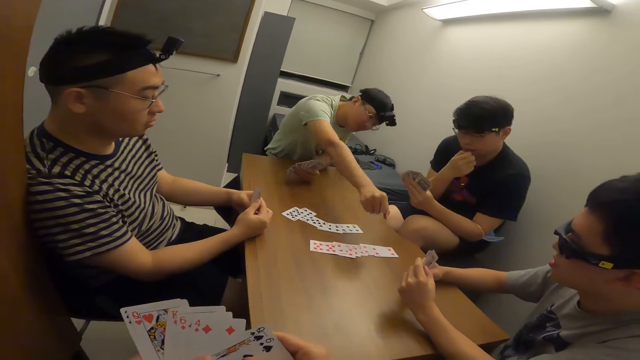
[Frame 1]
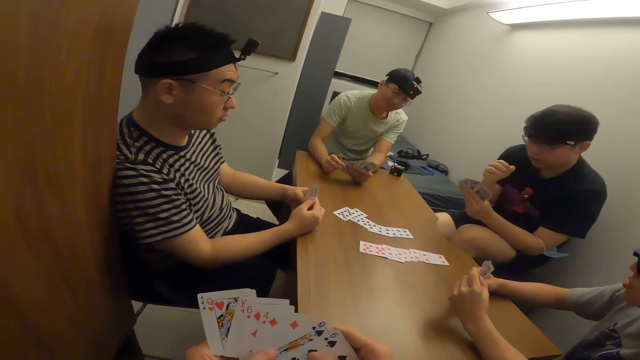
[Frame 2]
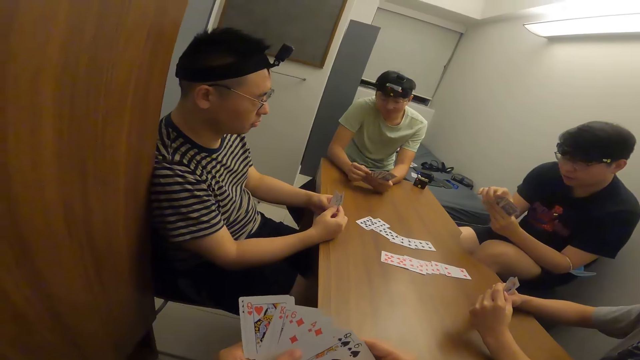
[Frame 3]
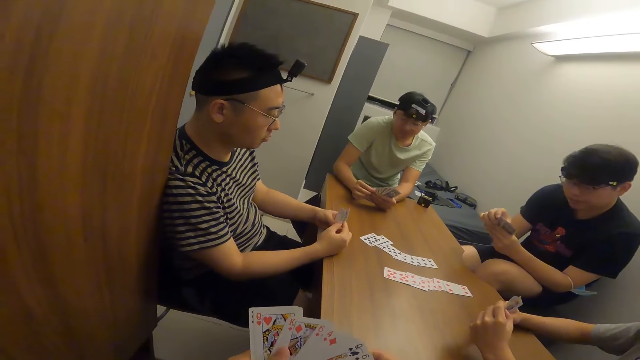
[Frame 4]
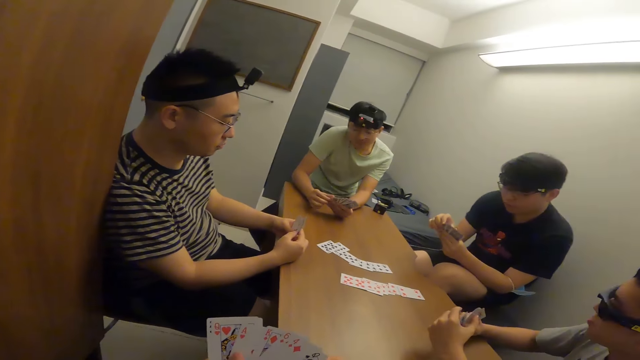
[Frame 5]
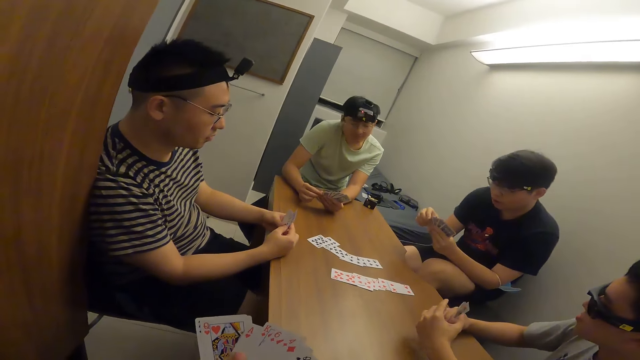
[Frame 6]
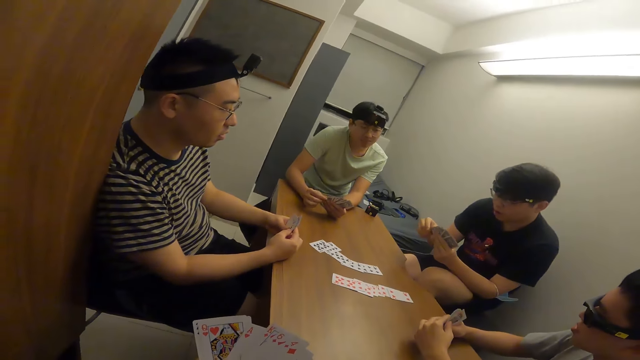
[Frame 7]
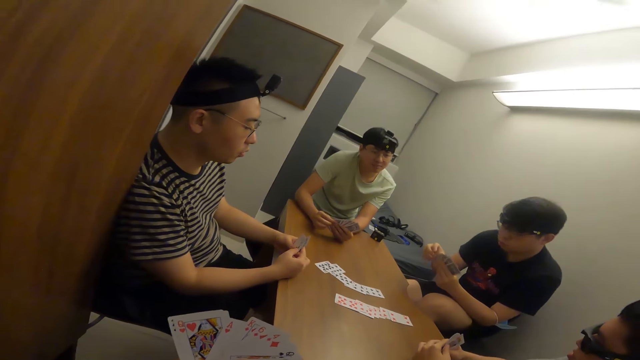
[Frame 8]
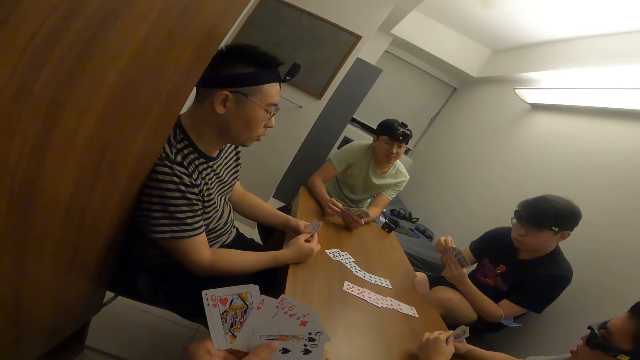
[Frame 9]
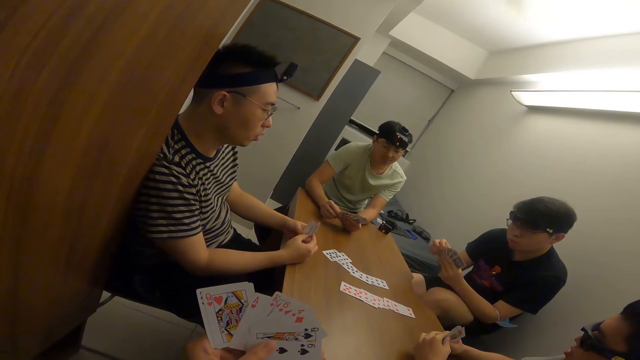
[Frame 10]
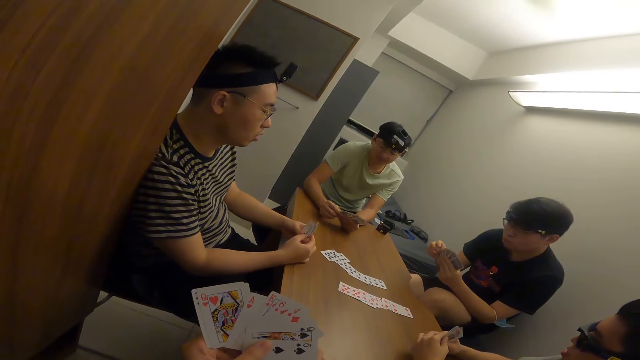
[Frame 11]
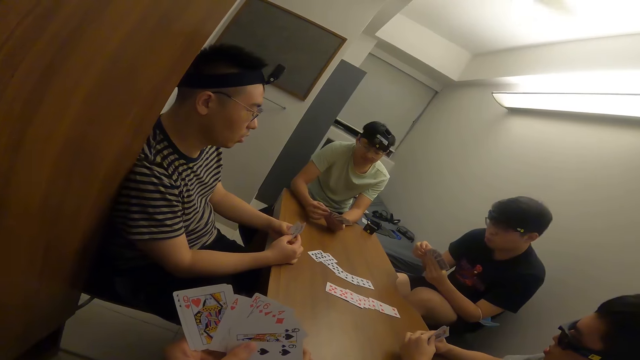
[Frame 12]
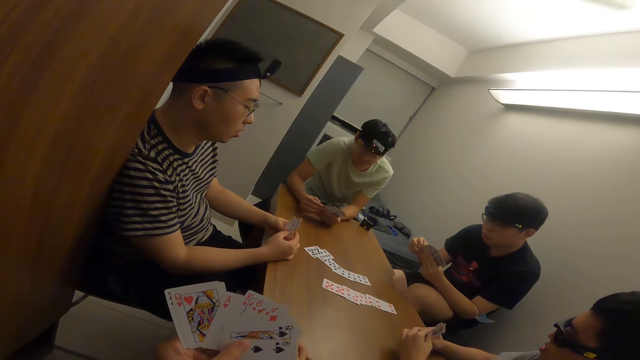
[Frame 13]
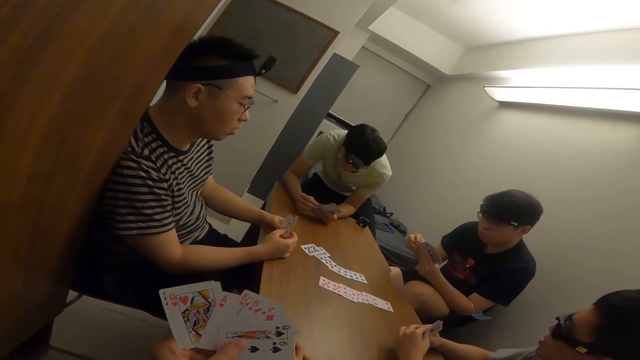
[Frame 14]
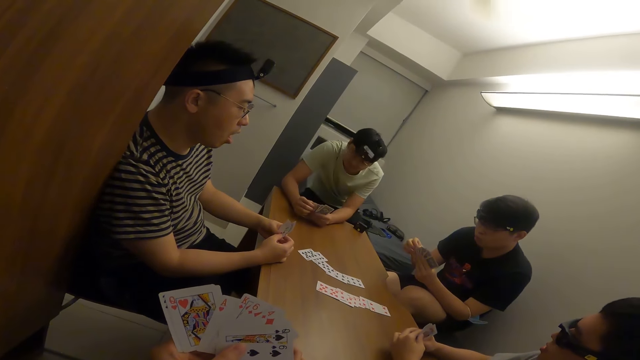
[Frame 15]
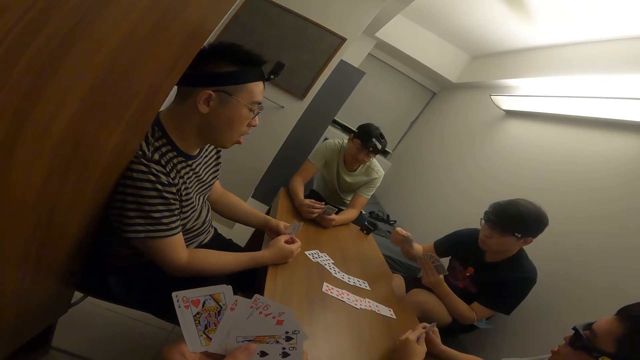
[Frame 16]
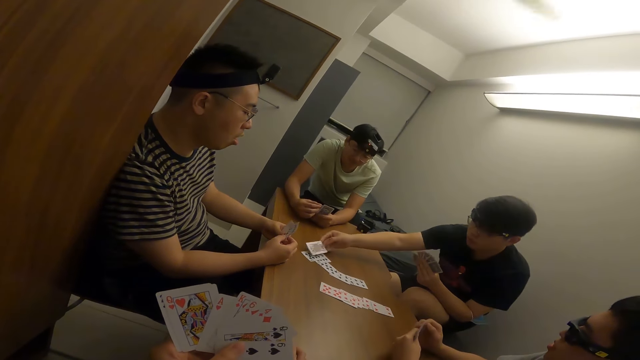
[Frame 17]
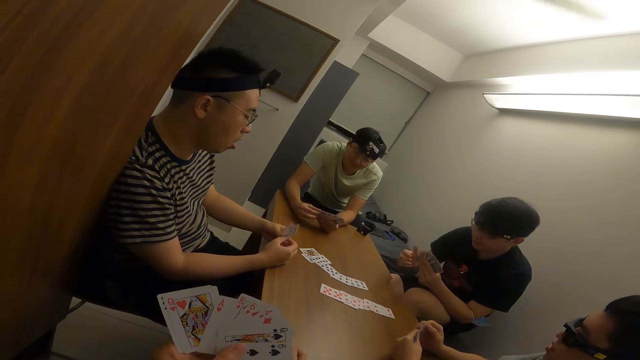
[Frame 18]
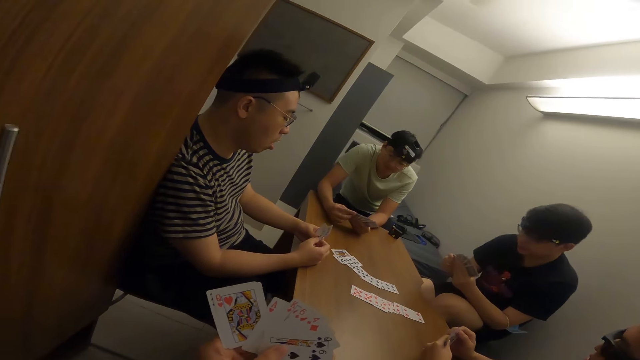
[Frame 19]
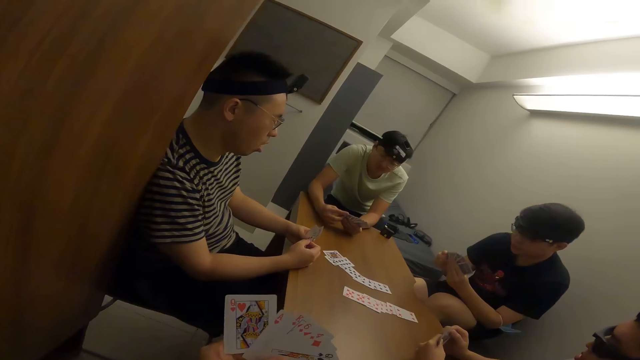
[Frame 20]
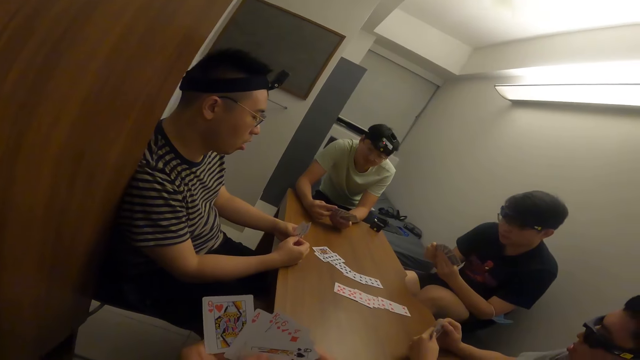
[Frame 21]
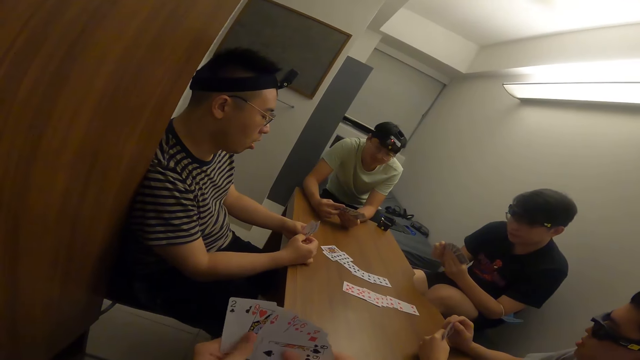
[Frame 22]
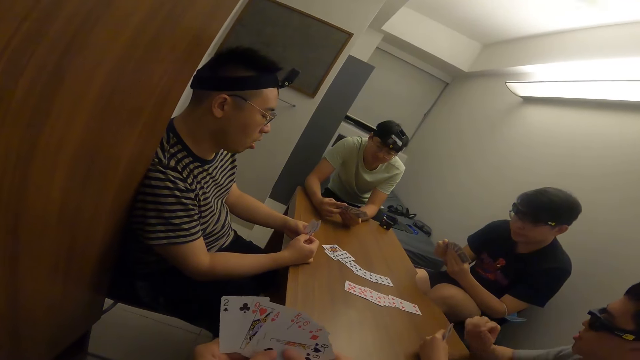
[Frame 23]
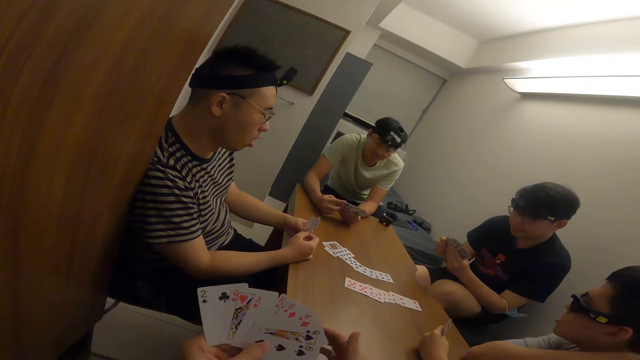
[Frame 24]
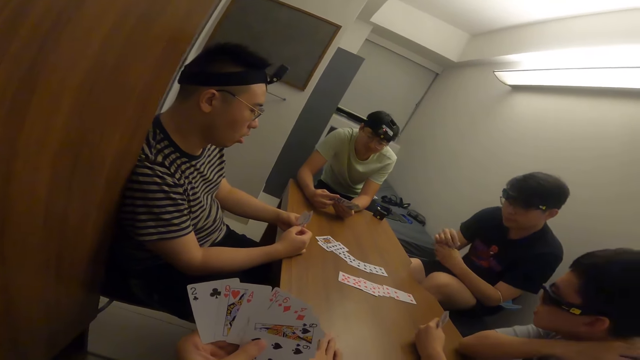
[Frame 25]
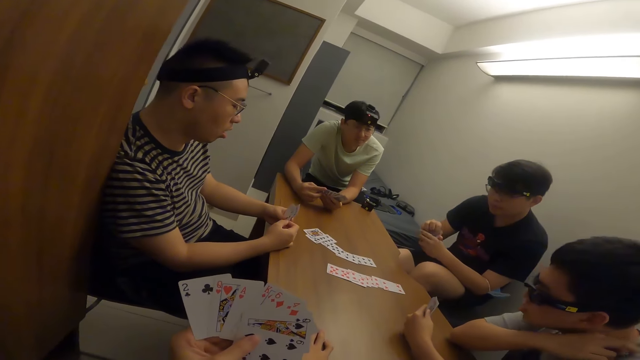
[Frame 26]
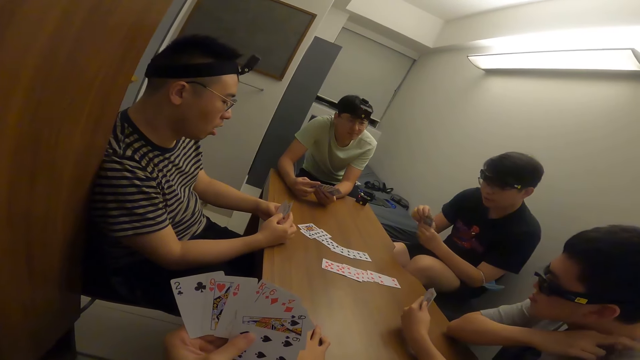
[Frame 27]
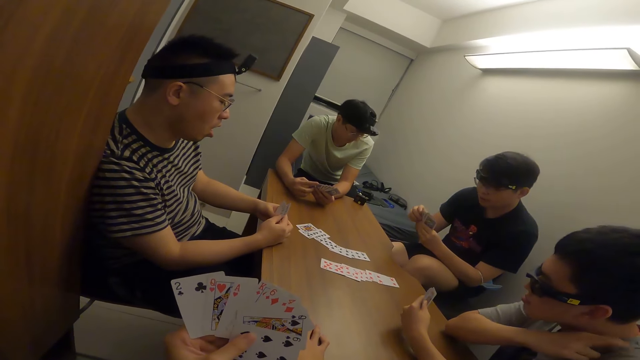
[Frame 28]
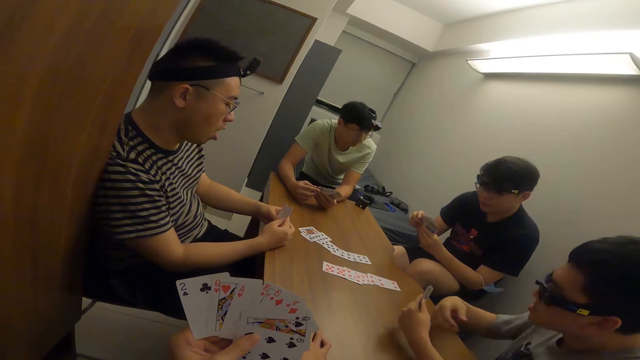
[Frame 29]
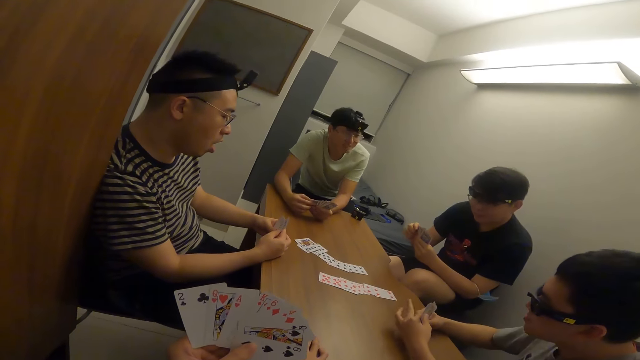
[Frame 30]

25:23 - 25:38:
The camera wearer shuffles his cards. A man places a card on the table with his right hand. The camera wearer shuffles his cards.

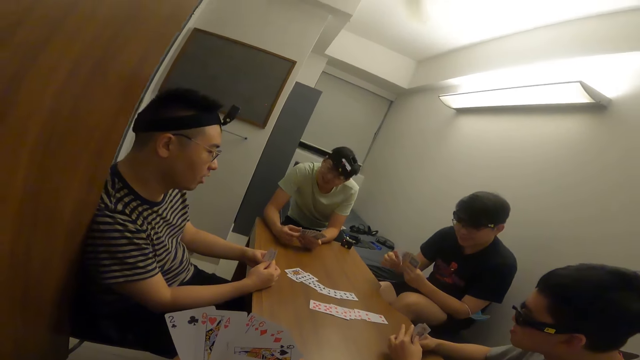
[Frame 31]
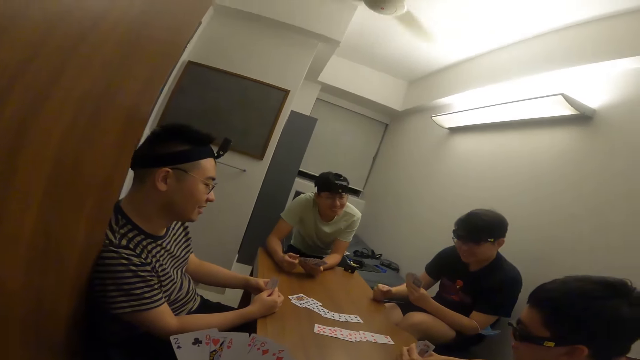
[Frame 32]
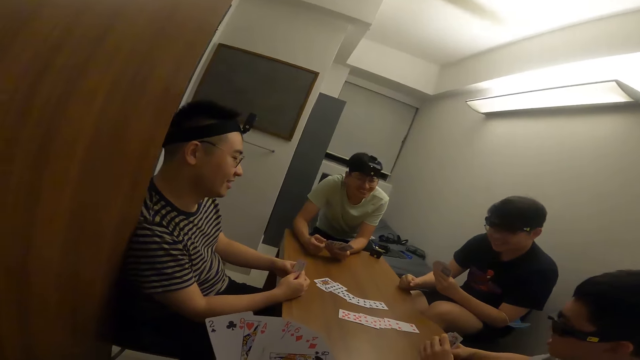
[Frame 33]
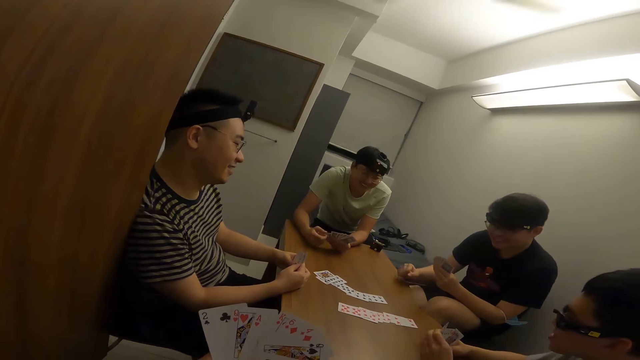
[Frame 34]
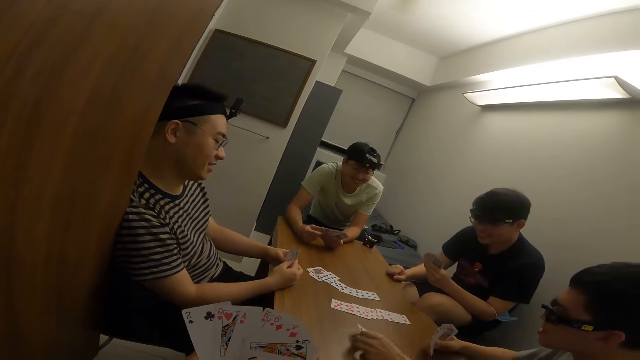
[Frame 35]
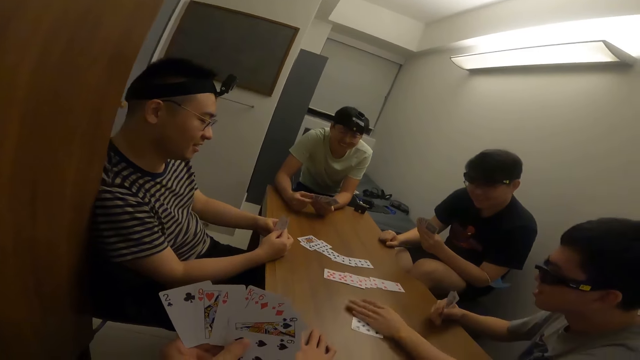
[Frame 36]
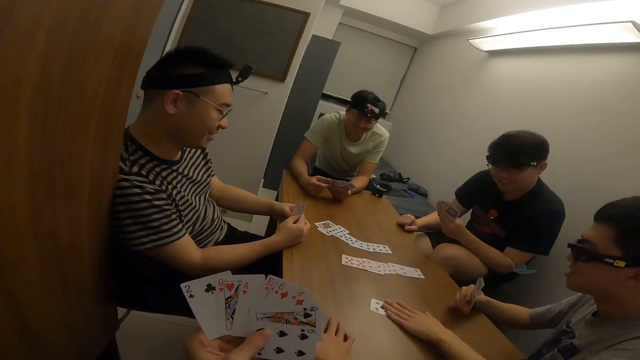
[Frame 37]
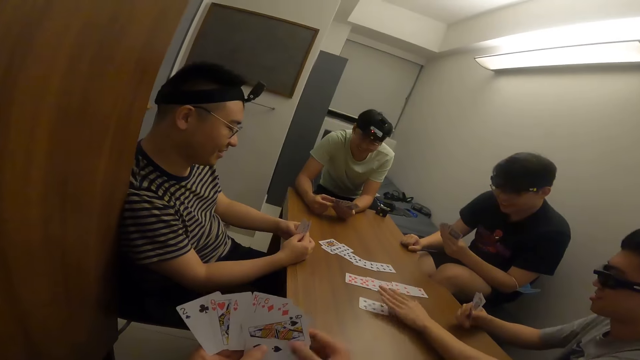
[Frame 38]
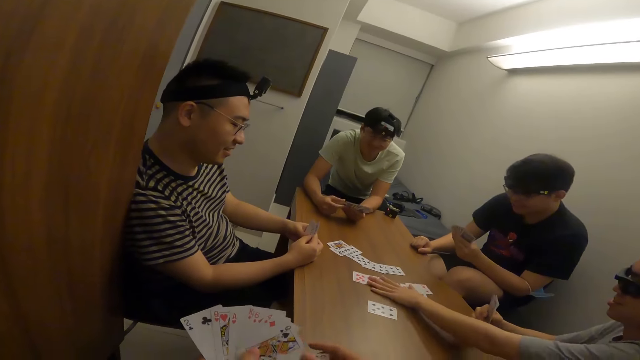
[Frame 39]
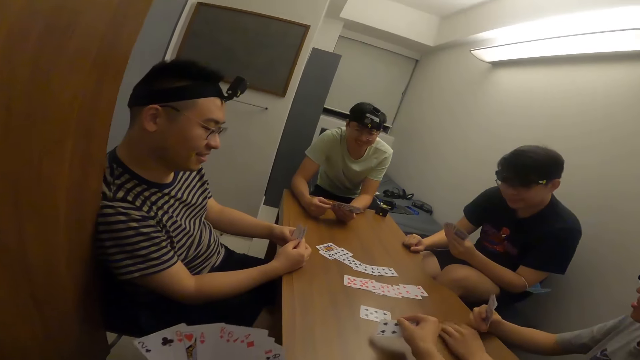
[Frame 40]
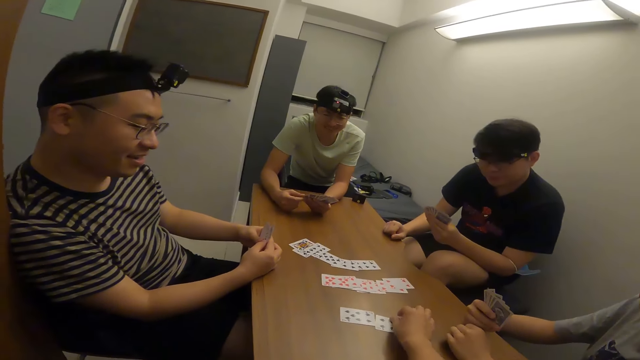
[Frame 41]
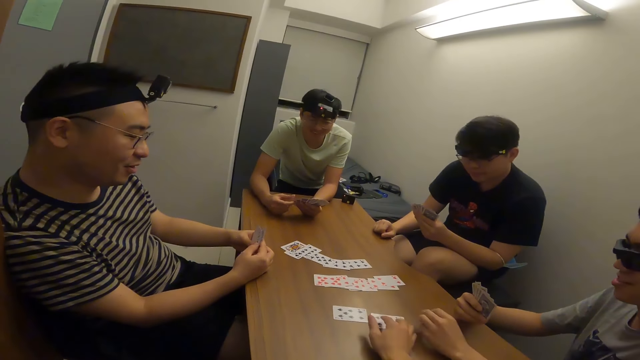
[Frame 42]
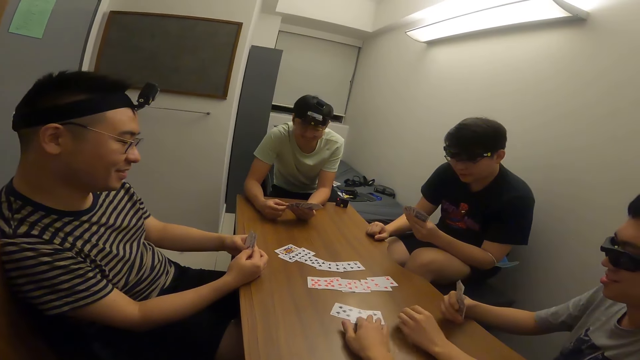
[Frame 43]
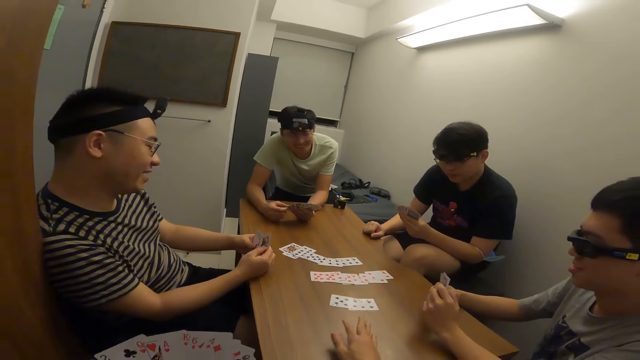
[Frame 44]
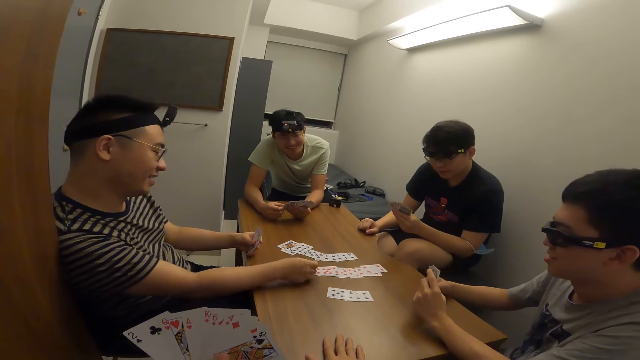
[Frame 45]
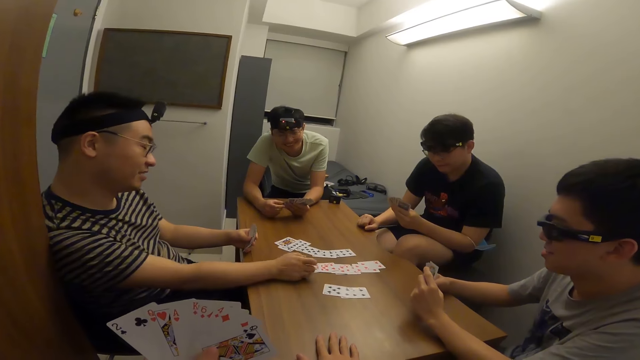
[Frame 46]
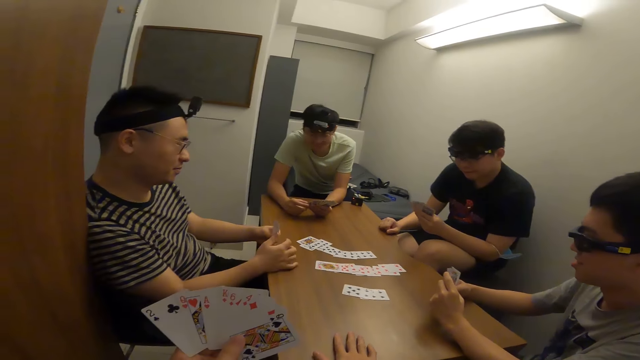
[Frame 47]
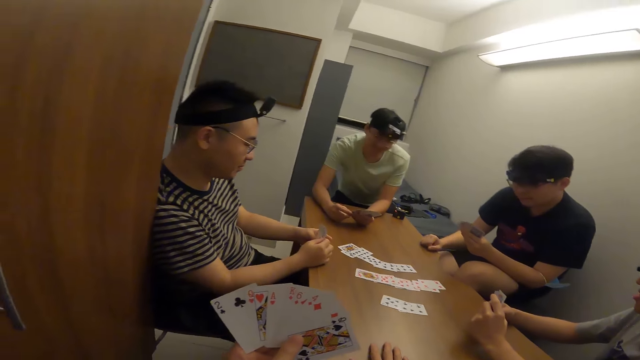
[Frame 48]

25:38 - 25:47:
A man places a card on the table with his right hand. The camera wearer places a card on the table with his right hand. Another man places a card on the table with his right hand.
